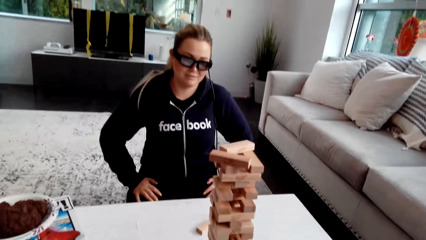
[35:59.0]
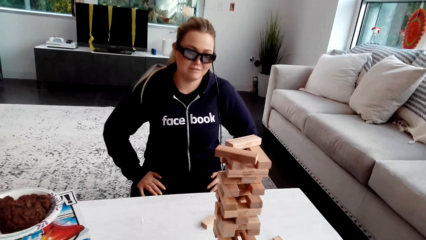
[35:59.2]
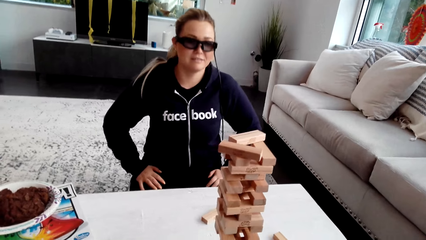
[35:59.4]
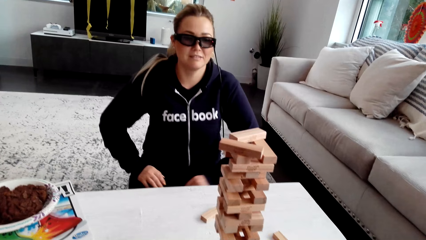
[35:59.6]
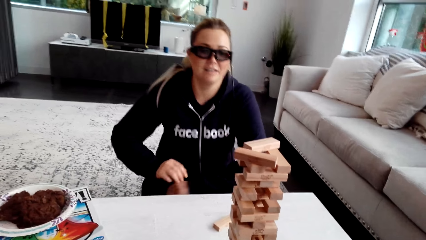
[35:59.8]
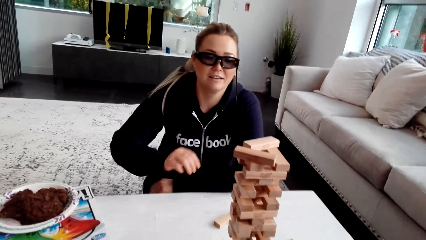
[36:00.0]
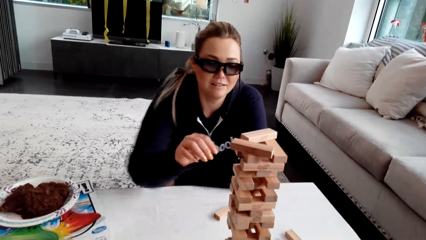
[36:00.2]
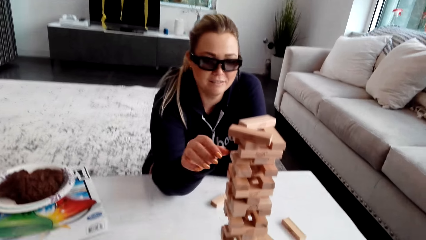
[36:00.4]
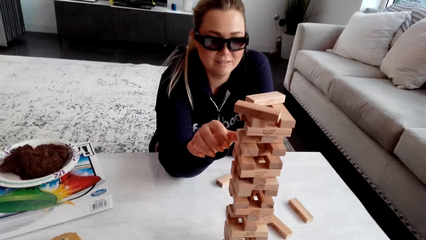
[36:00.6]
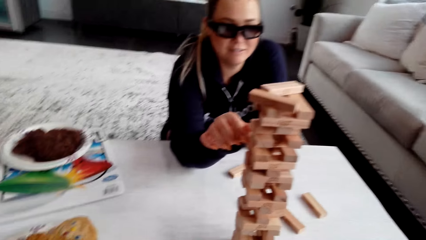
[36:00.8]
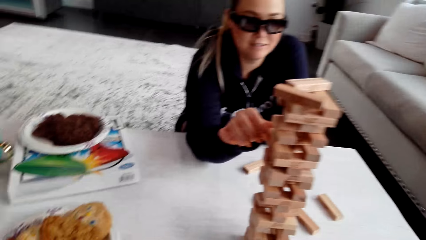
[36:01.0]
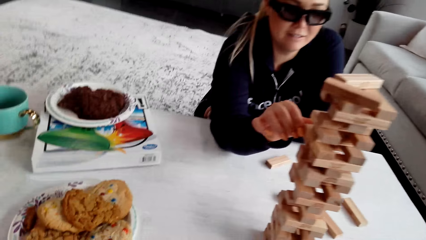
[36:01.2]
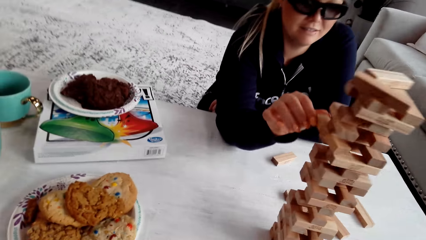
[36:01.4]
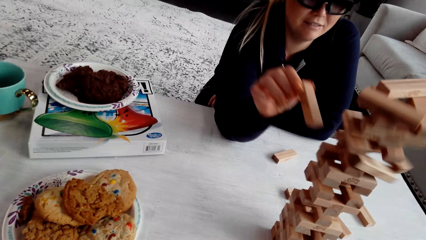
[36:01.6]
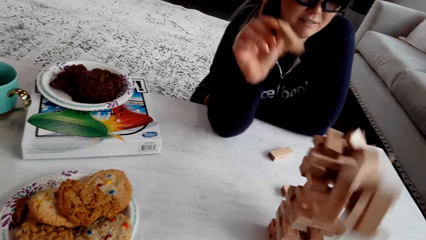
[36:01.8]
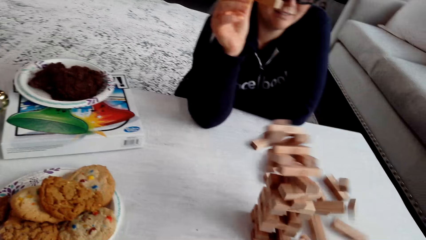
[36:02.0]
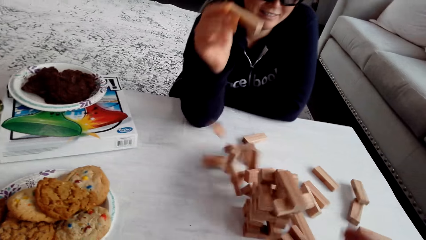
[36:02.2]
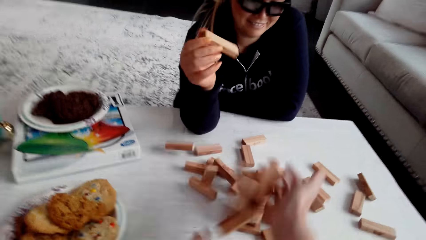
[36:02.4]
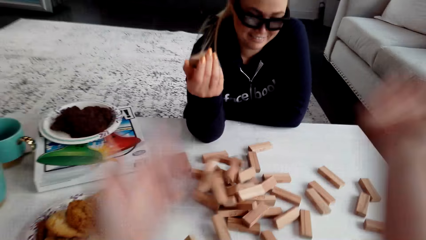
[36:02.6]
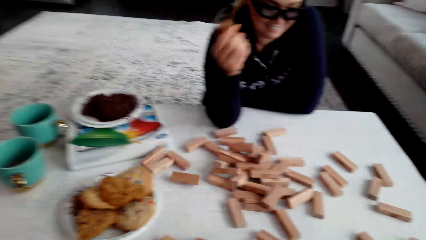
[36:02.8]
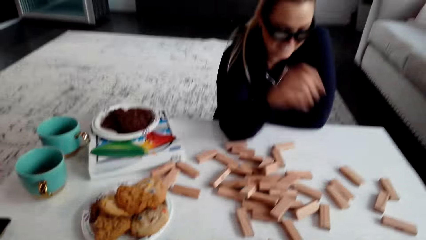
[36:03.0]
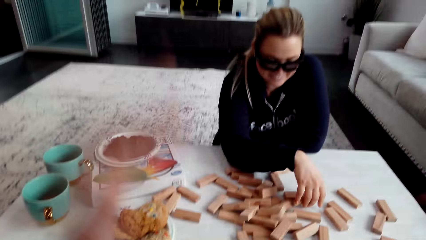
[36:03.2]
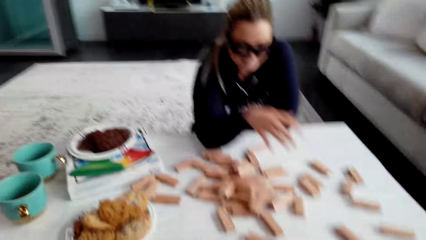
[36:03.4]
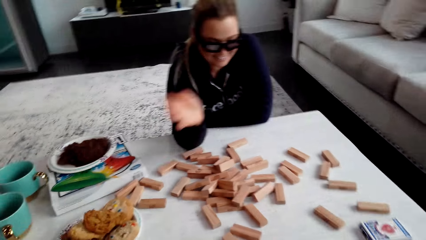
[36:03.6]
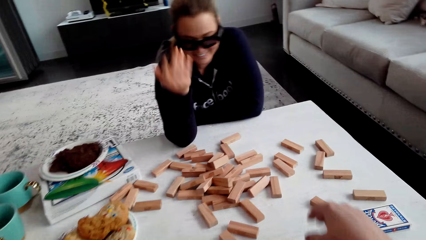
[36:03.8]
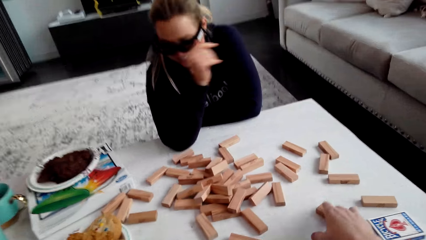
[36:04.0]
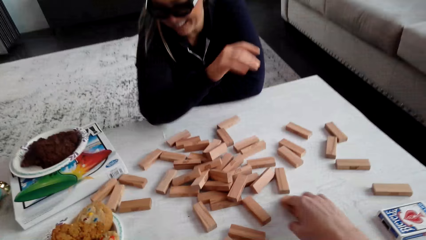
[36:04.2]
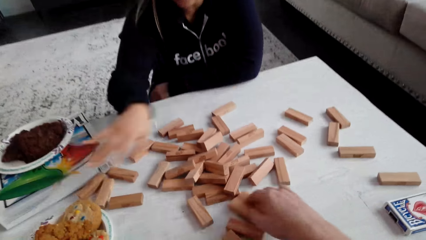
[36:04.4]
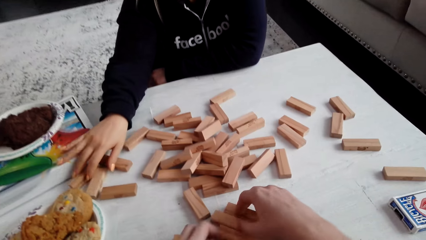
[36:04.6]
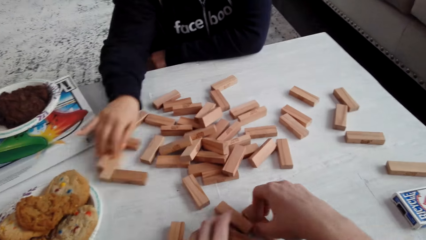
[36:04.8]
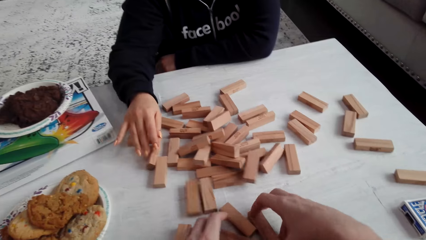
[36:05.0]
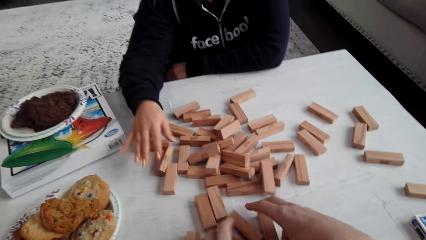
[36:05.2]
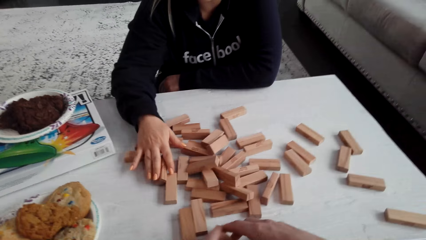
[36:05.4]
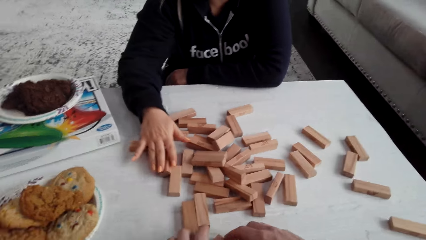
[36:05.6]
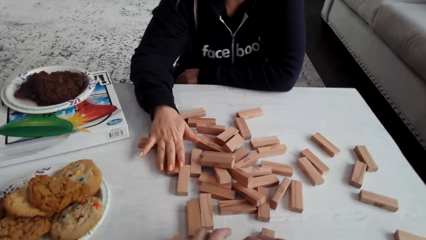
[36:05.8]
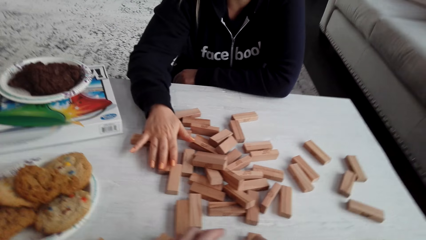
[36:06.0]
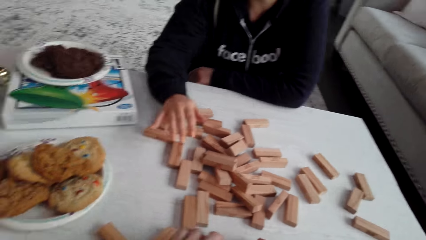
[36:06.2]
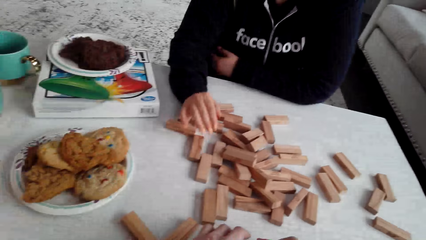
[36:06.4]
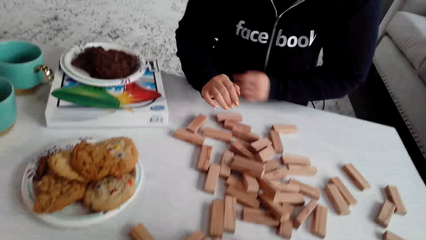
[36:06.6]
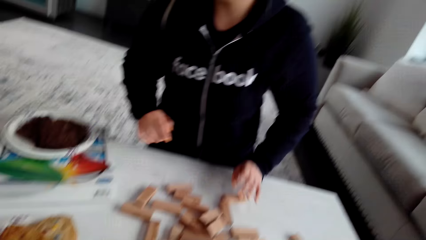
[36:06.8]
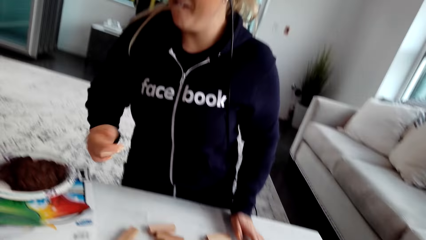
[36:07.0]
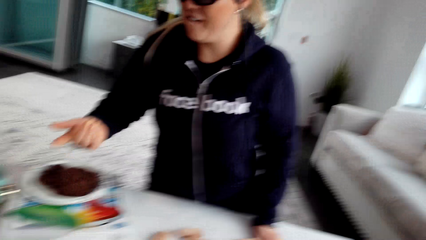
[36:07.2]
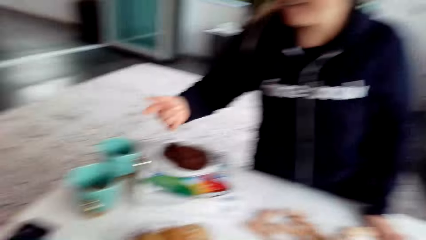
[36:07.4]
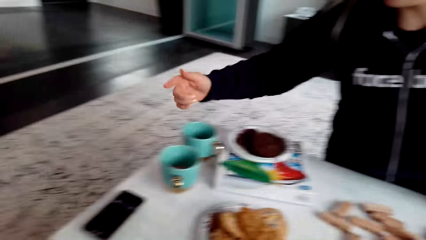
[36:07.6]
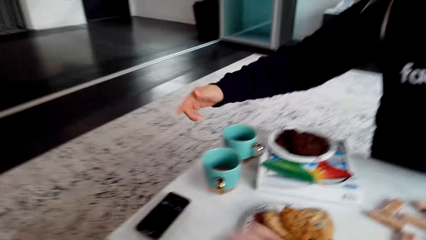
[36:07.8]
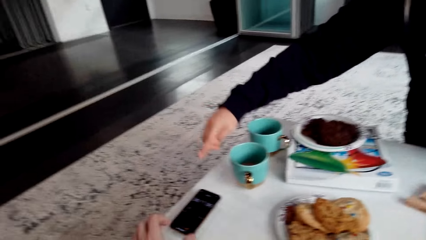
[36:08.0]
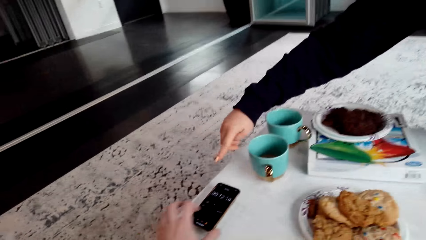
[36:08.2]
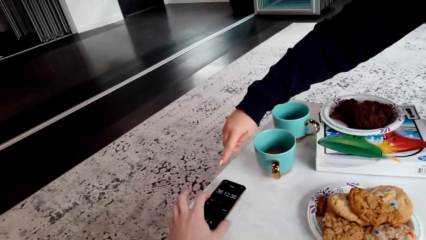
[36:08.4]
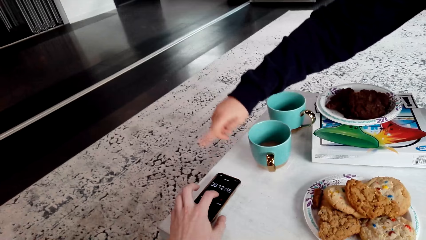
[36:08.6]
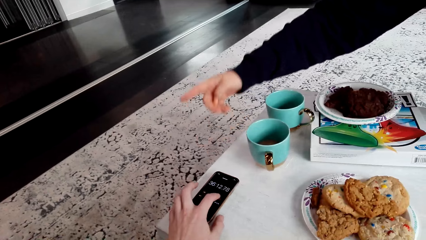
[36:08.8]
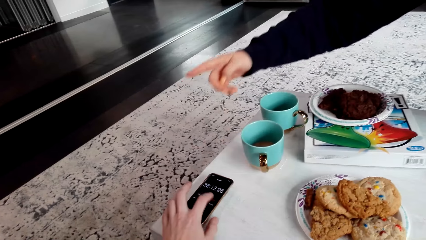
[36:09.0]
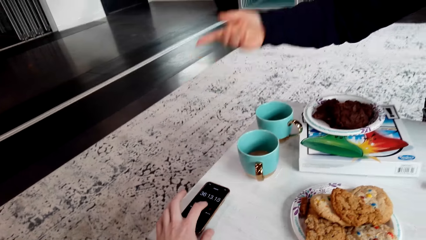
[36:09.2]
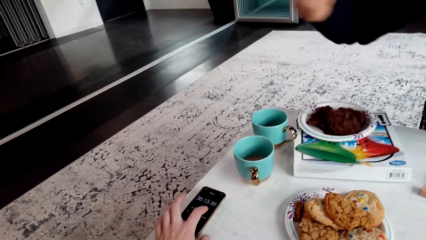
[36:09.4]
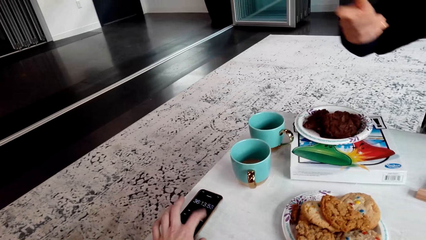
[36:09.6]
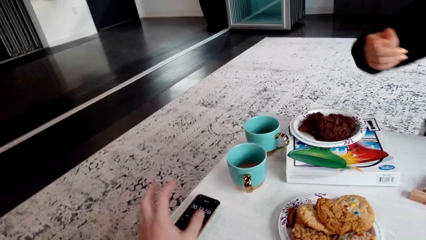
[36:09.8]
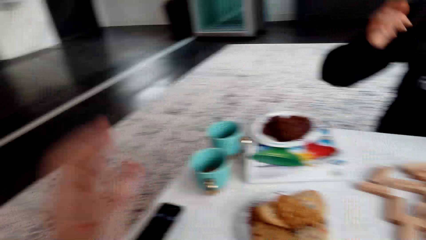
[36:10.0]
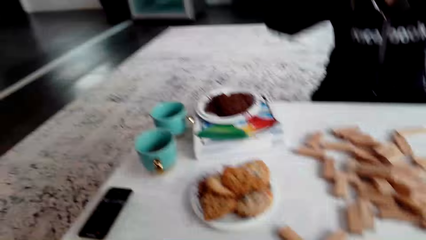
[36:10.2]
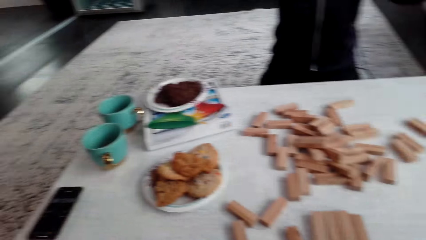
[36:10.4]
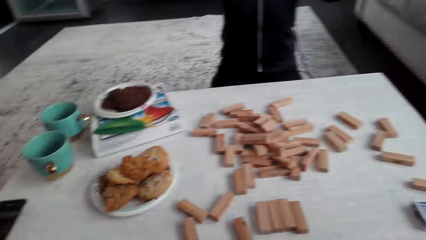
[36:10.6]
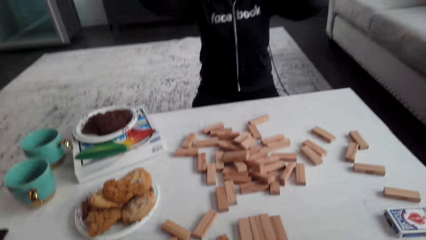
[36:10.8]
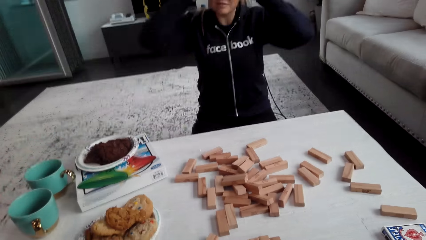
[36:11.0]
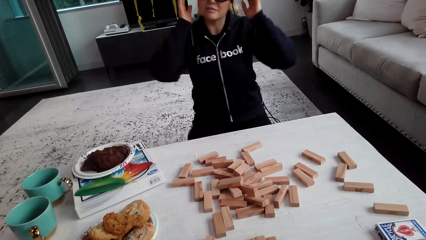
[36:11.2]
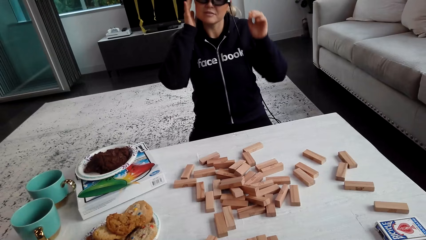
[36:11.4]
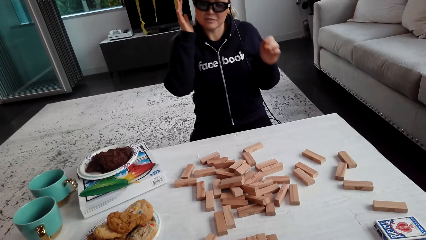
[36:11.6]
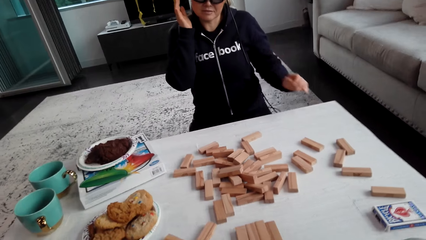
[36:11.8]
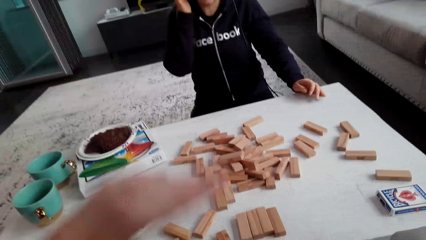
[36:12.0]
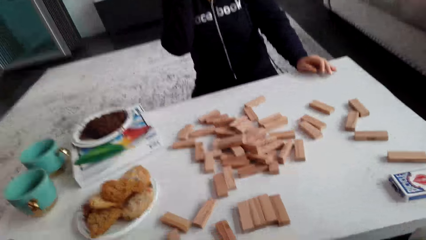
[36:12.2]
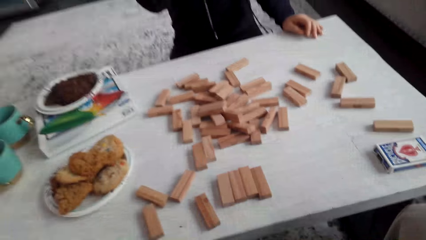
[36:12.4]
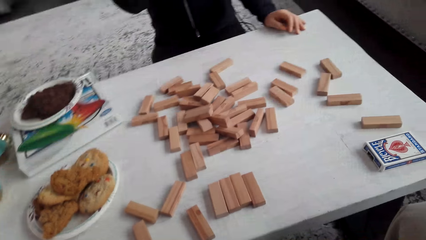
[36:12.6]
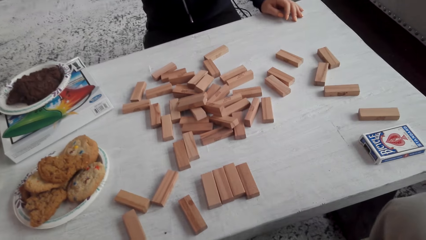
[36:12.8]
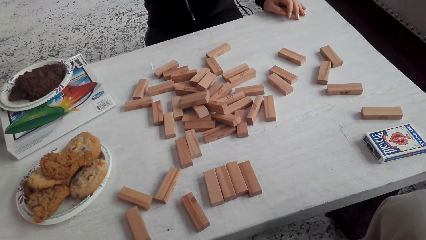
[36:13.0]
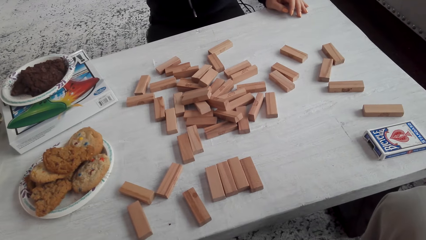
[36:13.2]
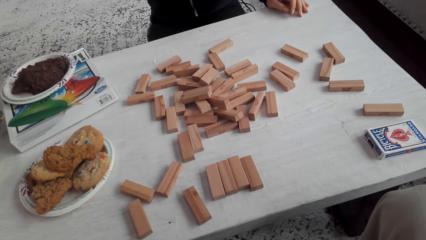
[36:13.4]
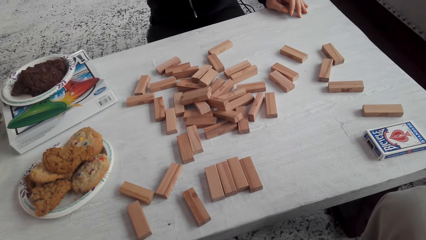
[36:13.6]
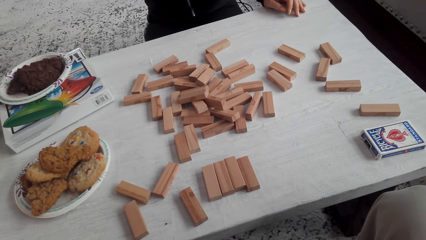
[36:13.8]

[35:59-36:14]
The camera wearer talks to a woman. The woman plays and removes a piece of the jenga blocks. Pieces of the wooden jenga fall. The woman laughs. The camera wearer talks to the woman. He dials the mobile phone. He looks at the phone. He touches the phone screen with his left finger.
